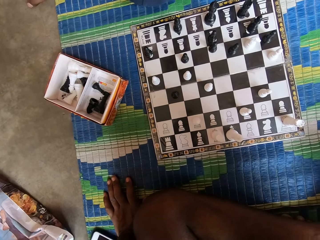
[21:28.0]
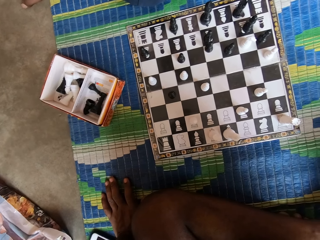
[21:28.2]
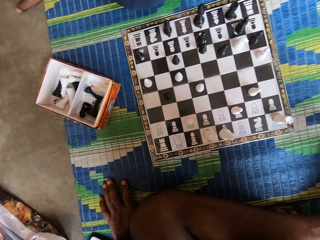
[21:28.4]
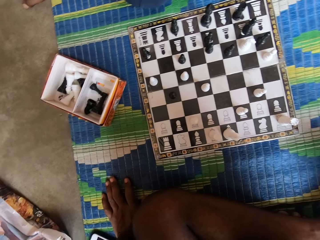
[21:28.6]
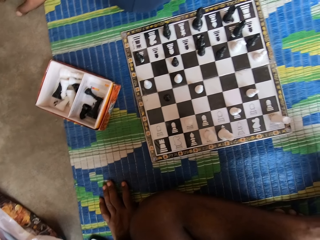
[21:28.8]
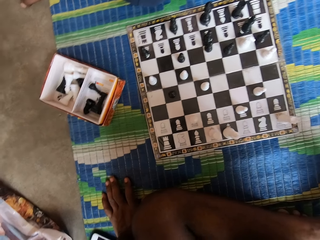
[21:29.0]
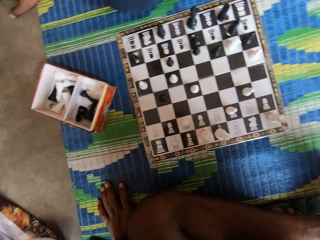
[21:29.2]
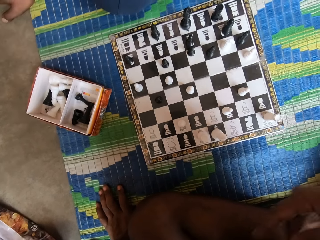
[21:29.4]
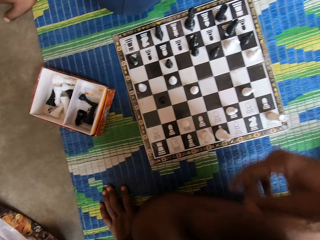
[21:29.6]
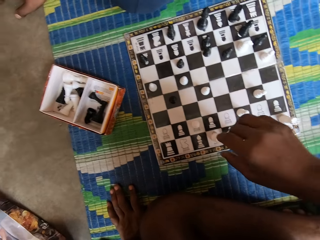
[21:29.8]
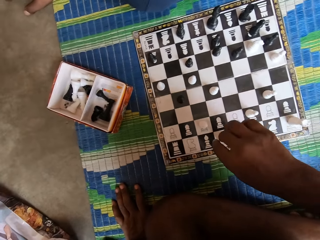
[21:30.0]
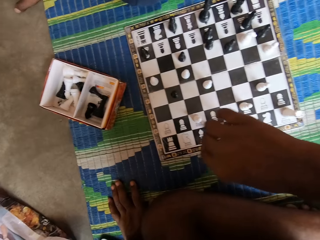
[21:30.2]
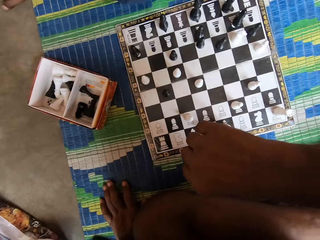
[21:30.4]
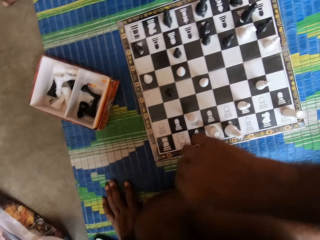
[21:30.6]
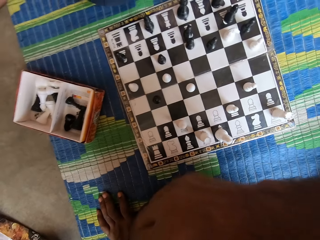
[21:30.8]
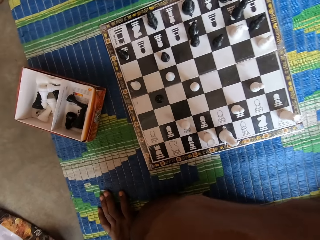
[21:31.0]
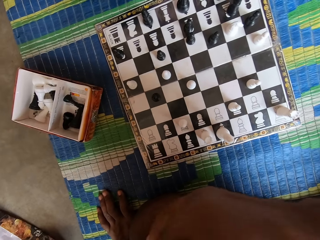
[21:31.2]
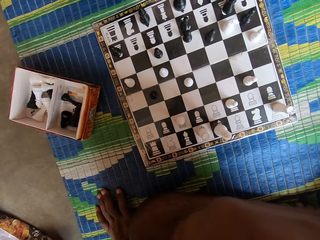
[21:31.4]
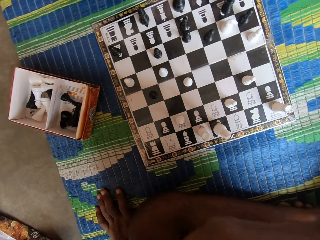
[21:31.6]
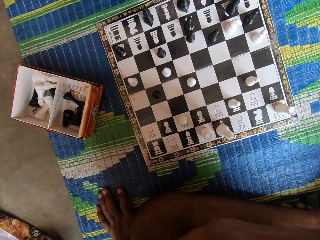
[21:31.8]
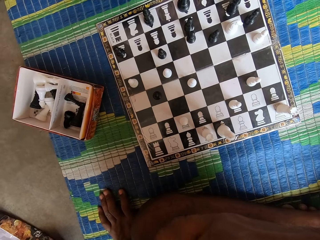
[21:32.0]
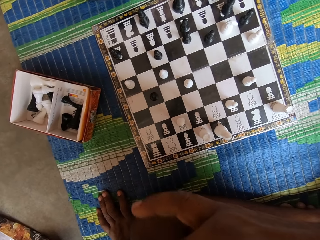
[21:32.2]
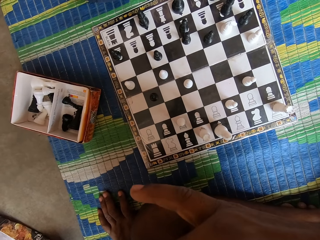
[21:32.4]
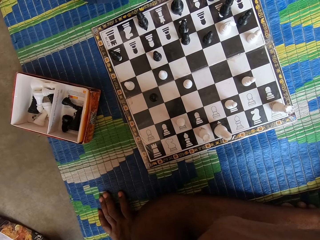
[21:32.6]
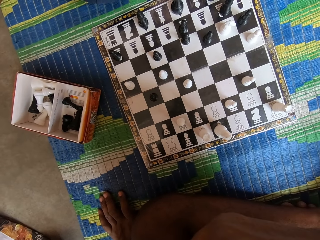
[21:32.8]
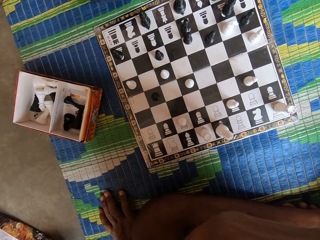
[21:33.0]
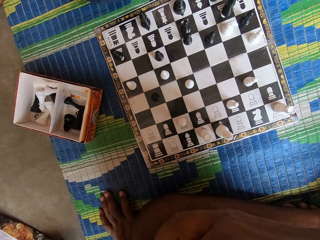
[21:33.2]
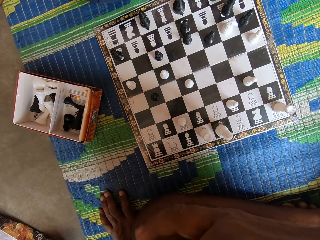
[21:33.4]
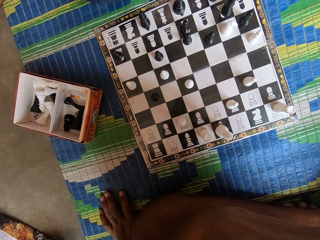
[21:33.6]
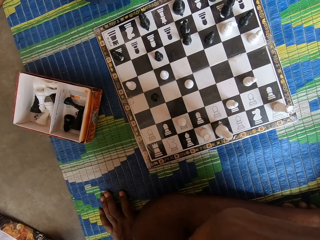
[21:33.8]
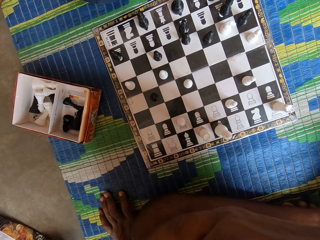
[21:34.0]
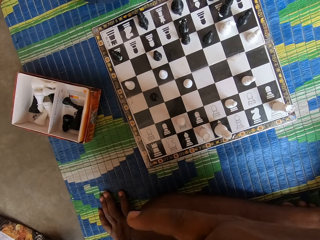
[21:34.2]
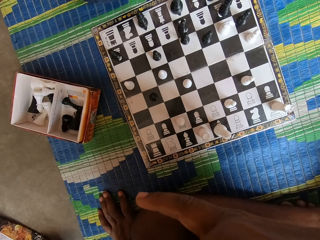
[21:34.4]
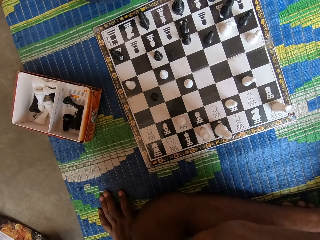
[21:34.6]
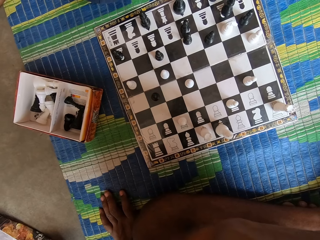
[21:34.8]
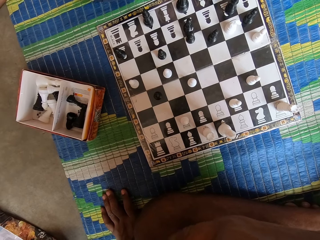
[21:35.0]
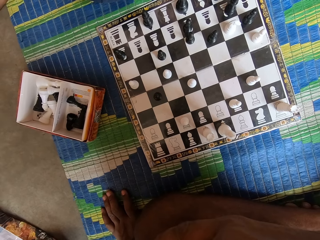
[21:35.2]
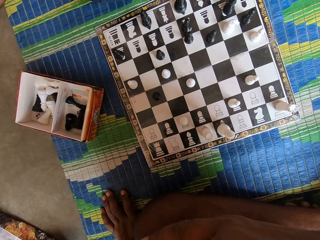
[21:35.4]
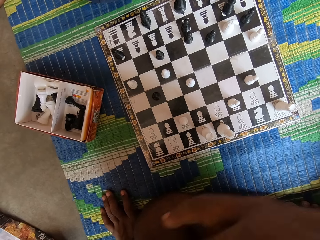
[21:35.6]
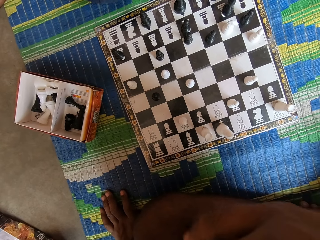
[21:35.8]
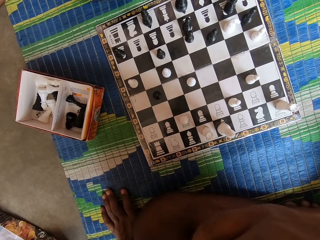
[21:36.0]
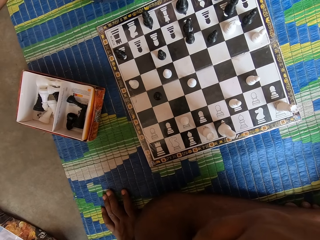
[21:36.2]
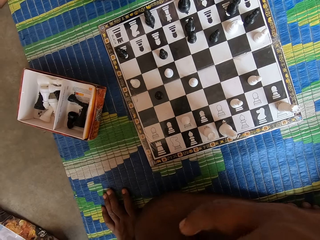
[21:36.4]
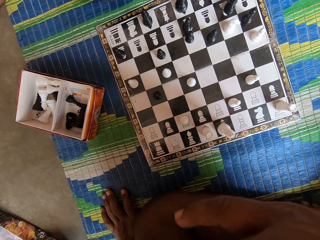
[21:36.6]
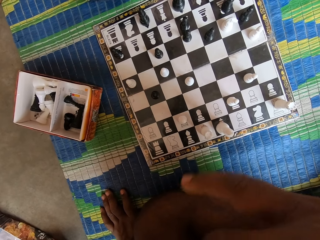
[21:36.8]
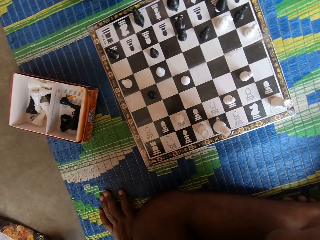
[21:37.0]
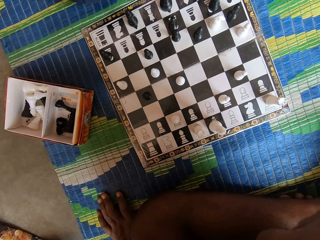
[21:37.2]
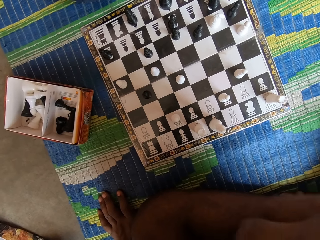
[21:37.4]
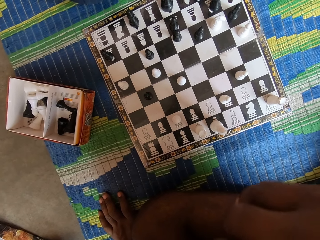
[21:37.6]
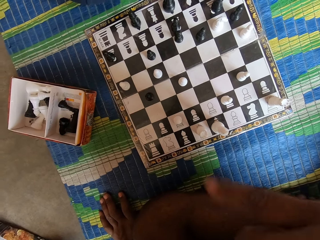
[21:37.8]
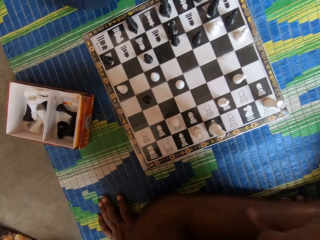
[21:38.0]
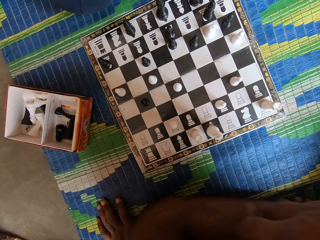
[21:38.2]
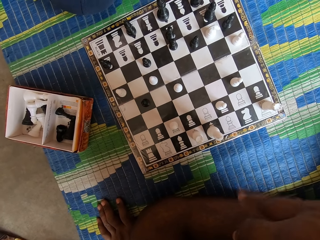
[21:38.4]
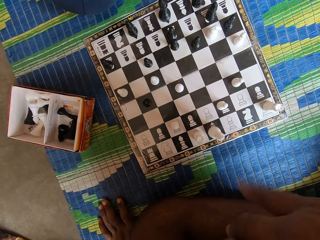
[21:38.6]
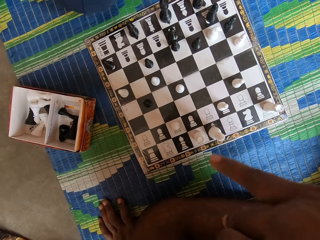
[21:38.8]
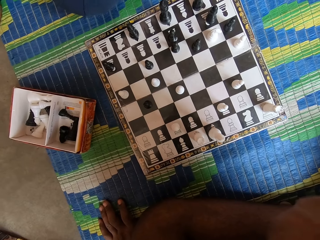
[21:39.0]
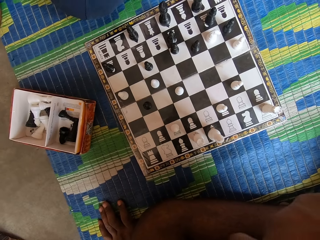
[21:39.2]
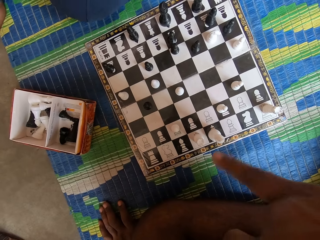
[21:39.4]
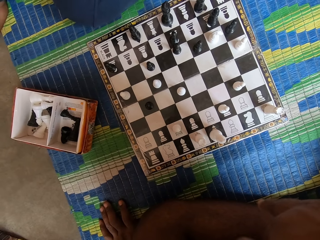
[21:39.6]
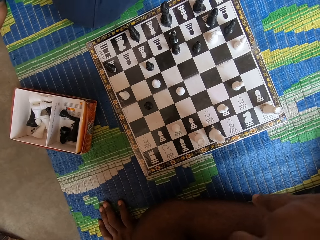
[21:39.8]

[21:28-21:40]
The camera wearer moves his hand.

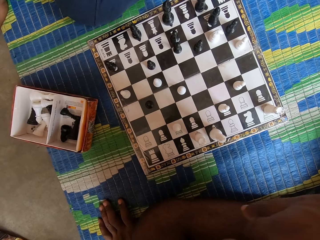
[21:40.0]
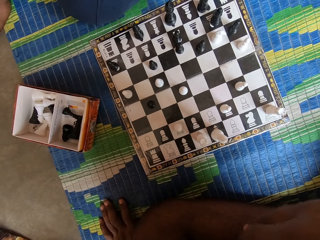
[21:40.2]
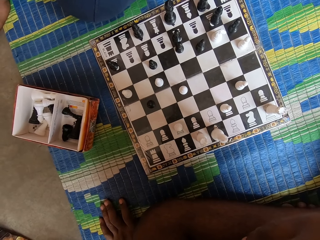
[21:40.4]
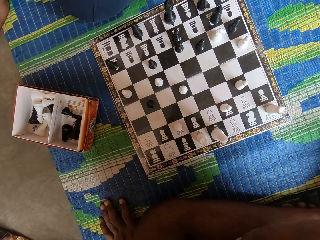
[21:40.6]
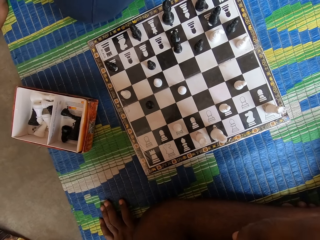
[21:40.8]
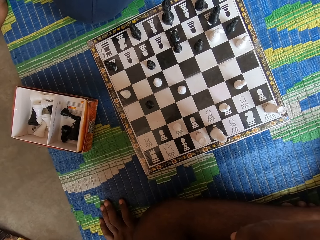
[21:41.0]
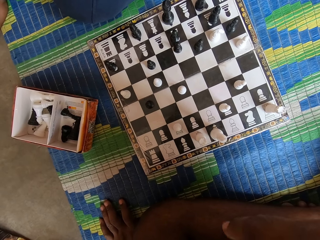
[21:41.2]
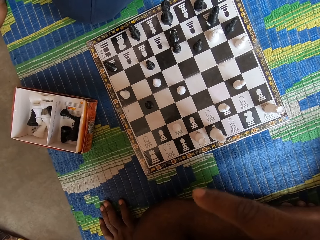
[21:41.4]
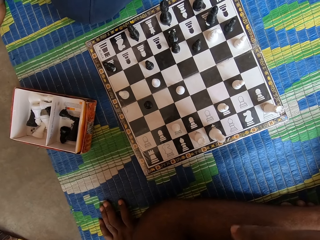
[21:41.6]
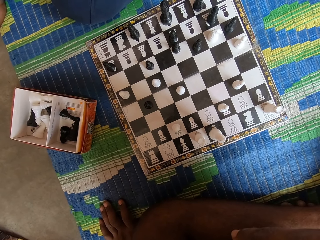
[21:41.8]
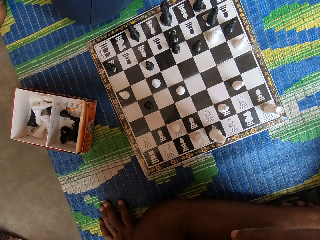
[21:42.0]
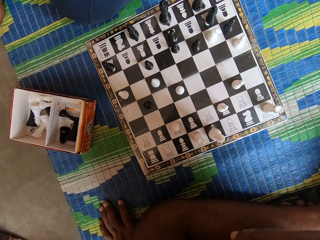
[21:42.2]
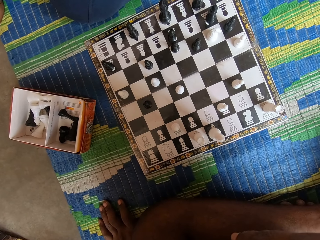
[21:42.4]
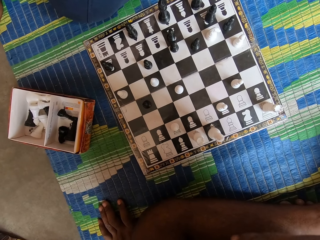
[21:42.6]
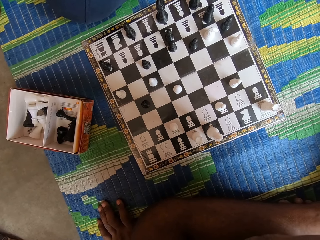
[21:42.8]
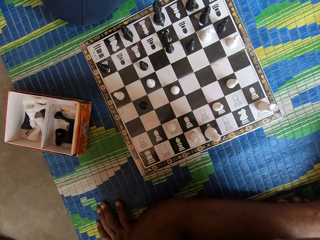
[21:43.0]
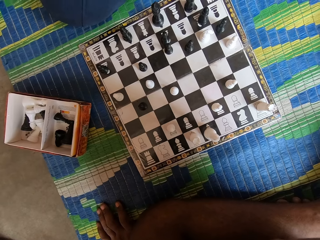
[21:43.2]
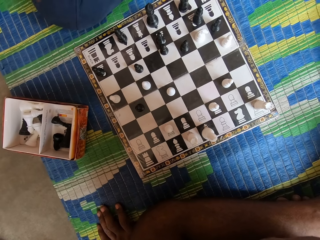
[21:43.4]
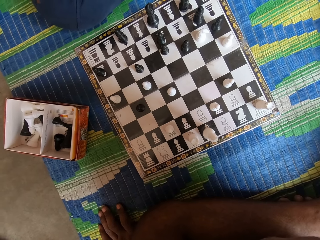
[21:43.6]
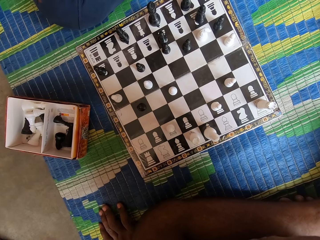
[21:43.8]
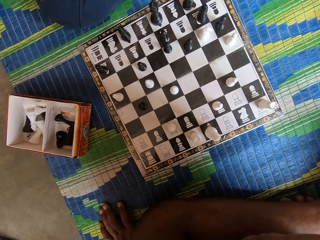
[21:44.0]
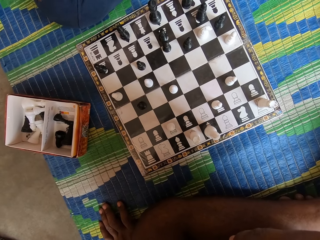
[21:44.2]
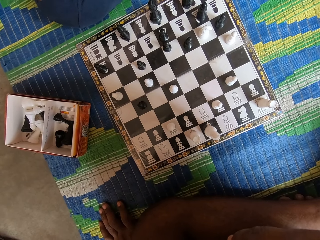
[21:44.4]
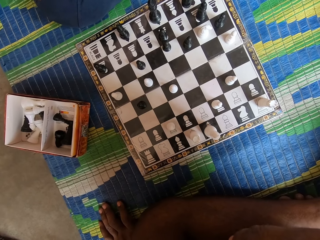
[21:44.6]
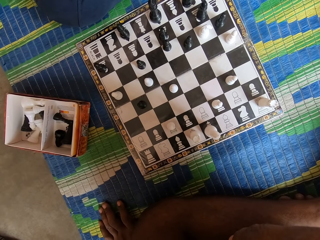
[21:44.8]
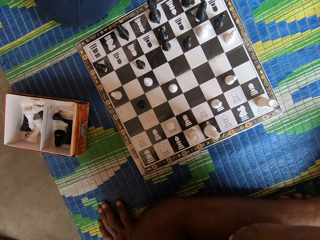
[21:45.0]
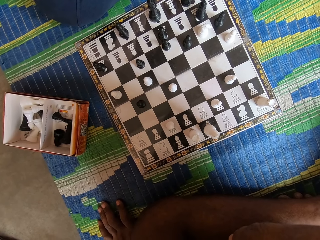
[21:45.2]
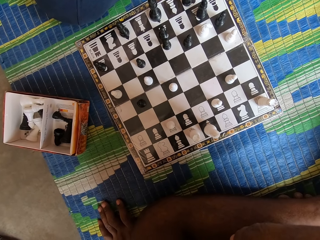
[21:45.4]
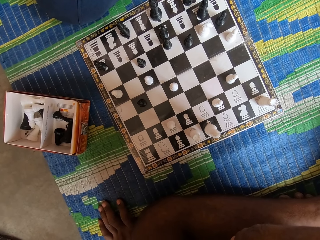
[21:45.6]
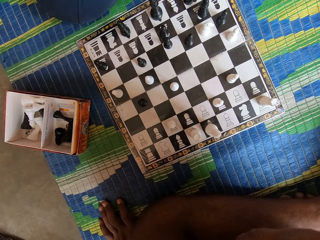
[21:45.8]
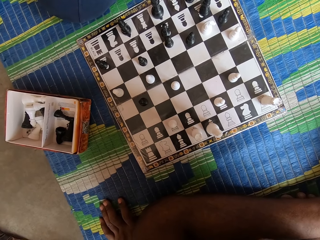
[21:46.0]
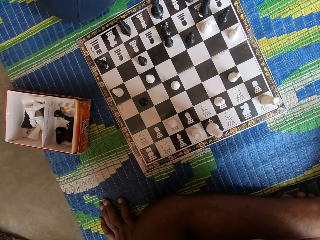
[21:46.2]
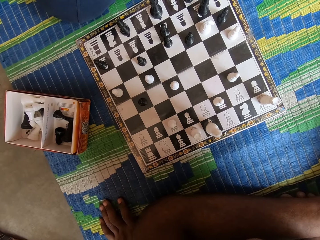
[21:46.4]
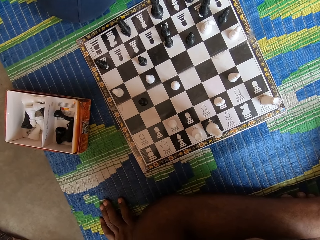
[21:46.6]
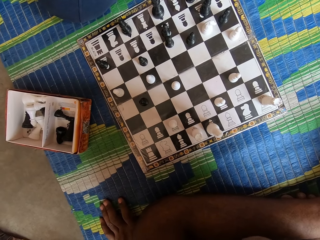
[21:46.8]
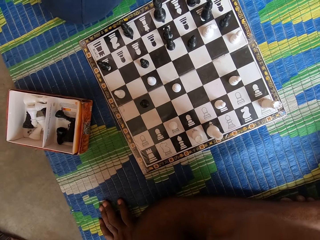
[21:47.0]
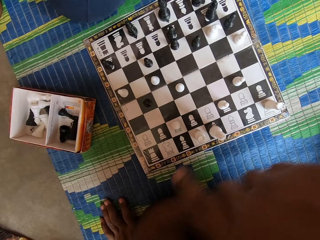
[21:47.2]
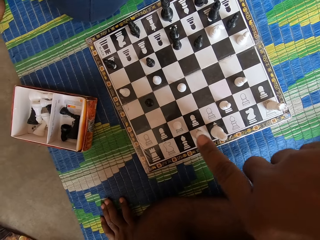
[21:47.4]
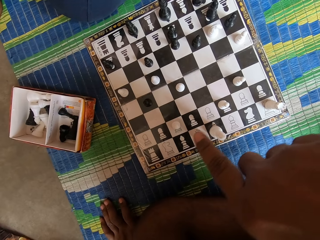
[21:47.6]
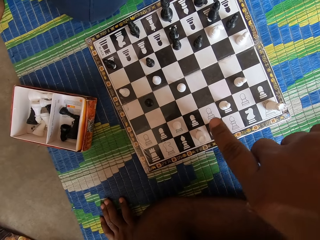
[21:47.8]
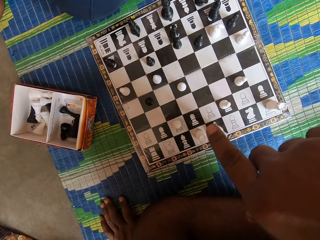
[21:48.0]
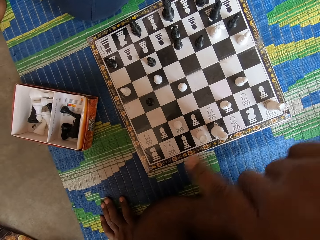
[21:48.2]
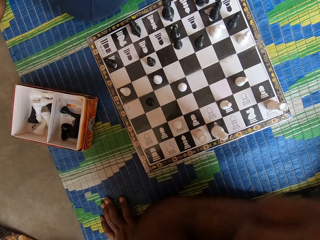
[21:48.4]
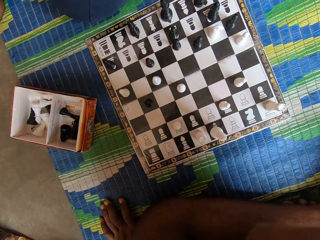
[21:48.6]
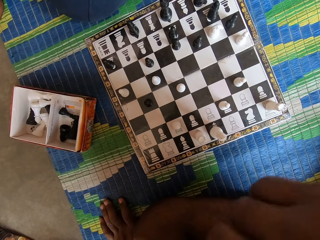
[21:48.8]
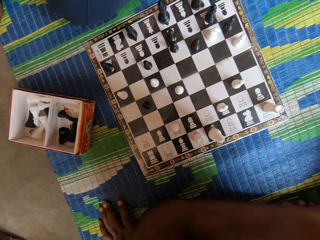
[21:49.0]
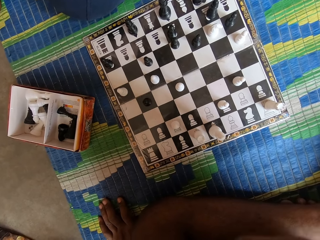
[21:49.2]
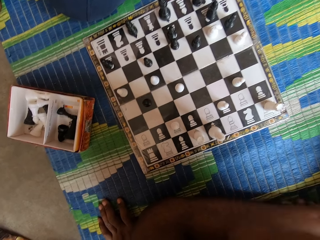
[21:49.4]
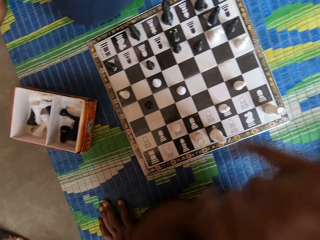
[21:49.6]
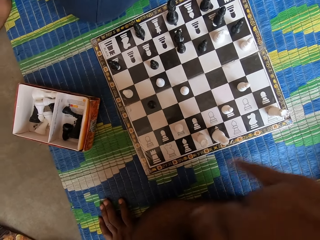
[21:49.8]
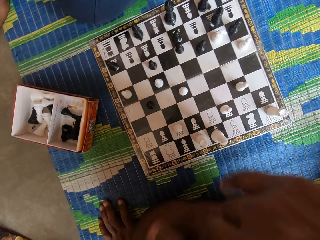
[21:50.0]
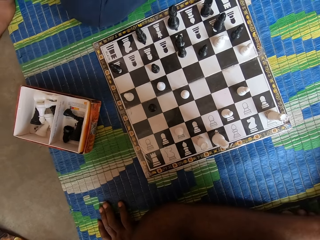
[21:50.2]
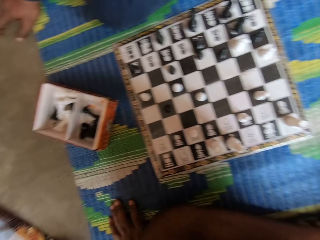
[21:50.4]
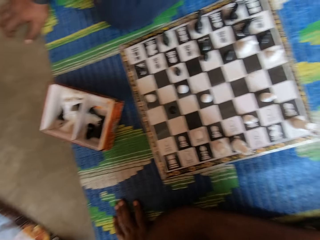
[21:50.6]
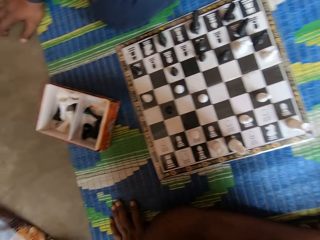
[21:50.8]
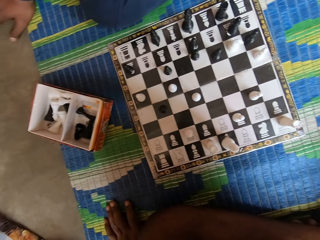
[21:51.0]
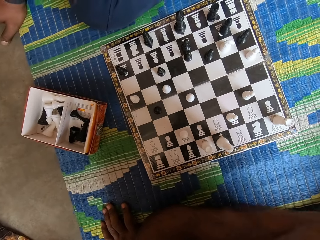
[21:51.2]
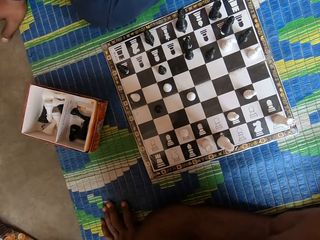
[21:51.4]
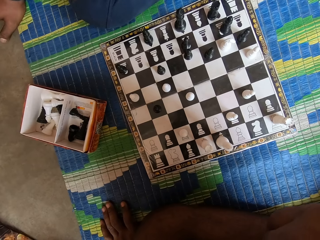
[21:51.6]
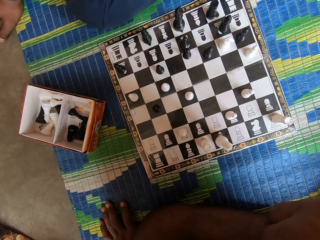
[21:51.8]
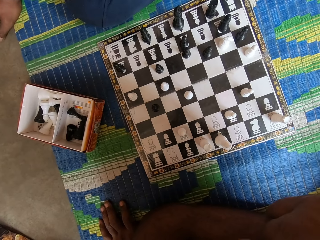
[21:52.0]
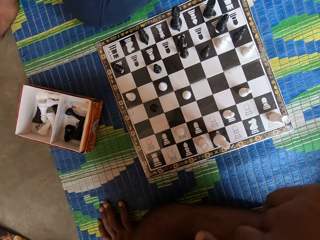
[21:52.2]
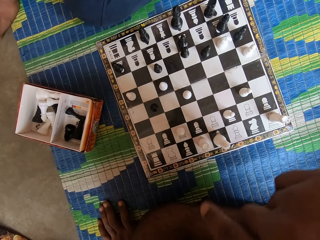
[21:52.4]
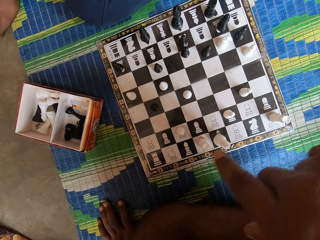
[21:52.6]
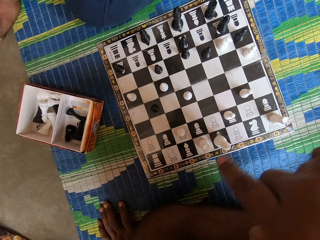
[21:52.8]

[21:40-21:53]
The camera wearer moves the hand.
